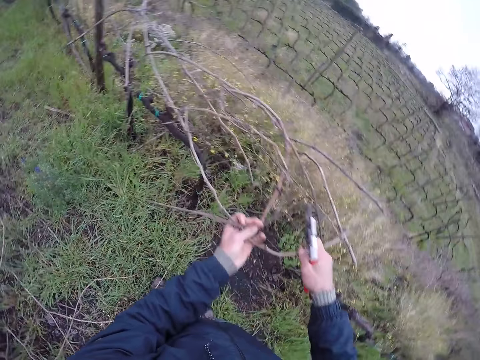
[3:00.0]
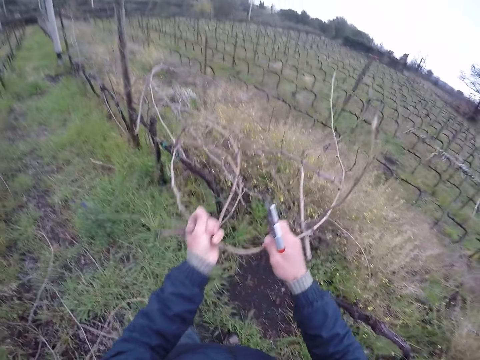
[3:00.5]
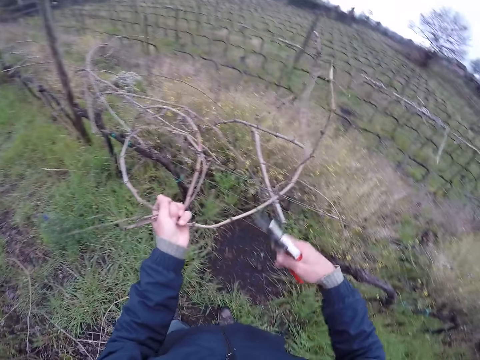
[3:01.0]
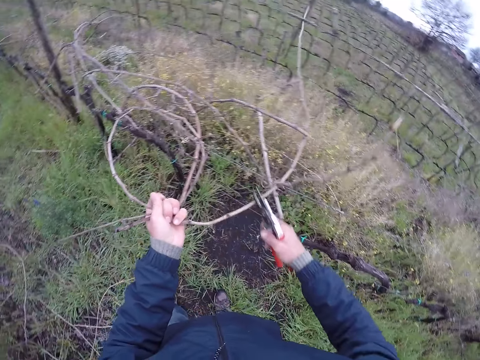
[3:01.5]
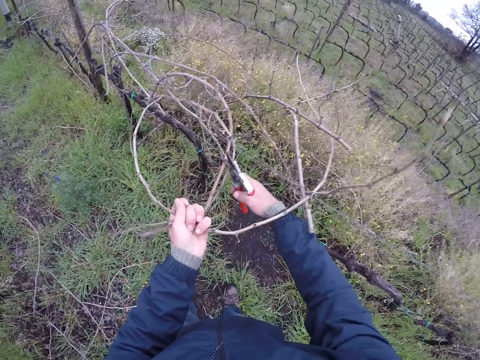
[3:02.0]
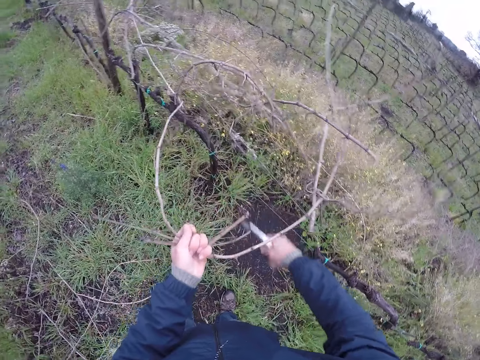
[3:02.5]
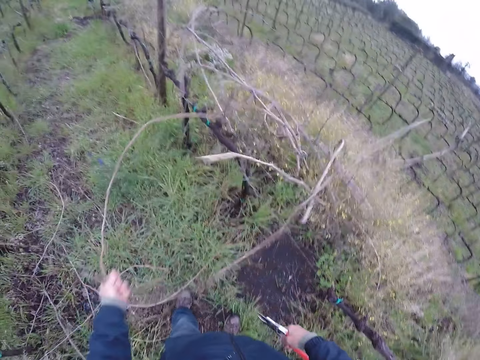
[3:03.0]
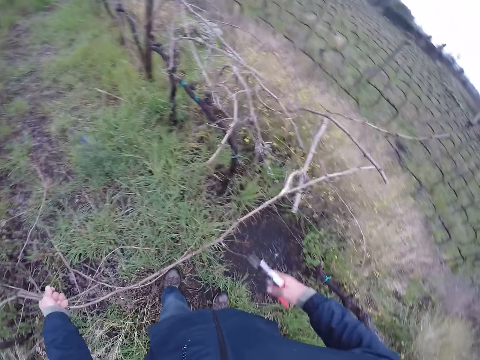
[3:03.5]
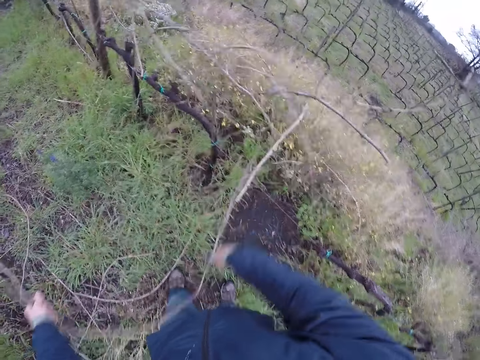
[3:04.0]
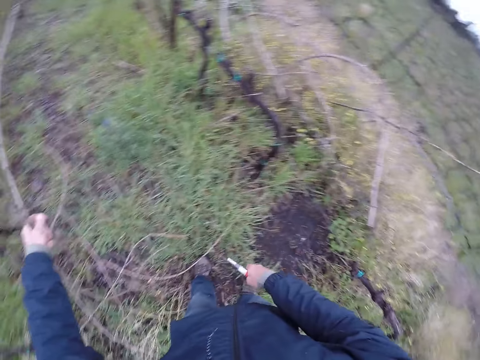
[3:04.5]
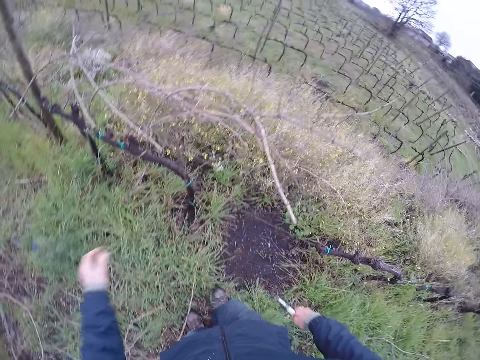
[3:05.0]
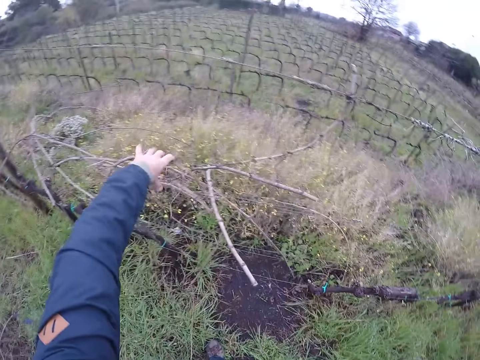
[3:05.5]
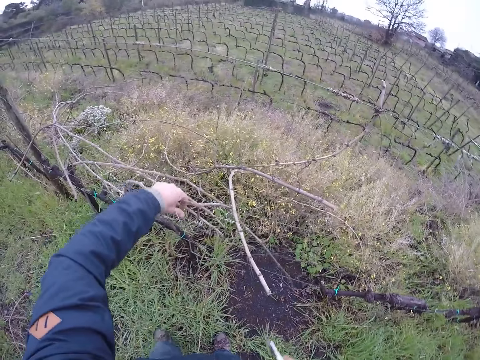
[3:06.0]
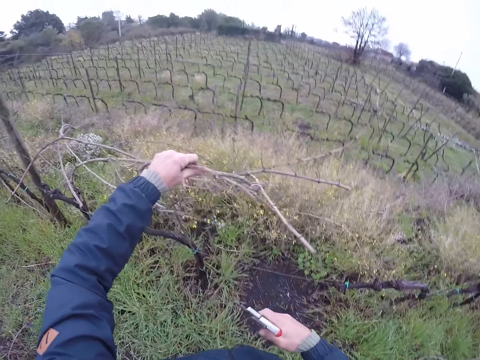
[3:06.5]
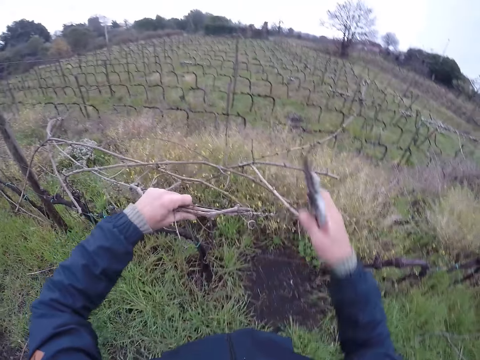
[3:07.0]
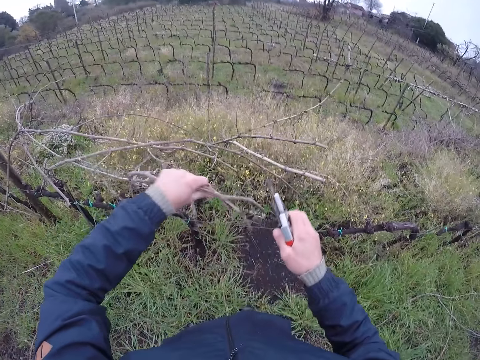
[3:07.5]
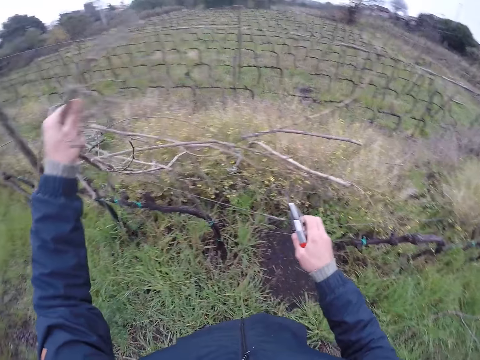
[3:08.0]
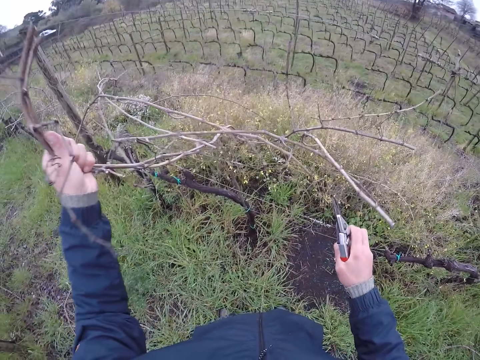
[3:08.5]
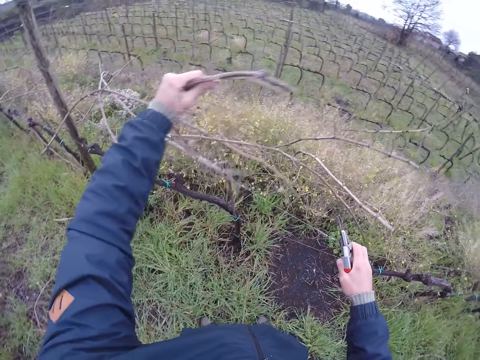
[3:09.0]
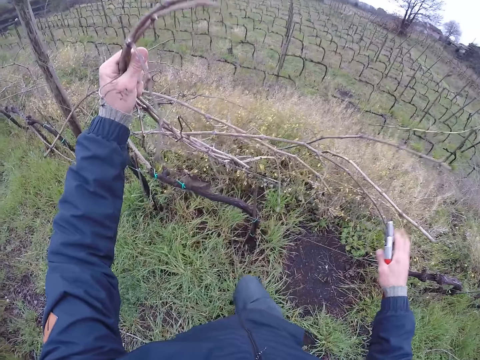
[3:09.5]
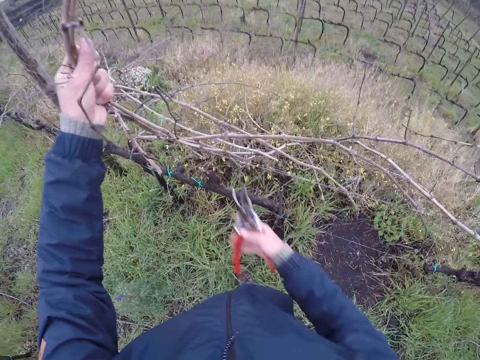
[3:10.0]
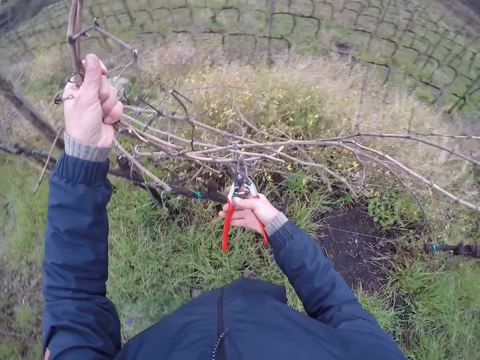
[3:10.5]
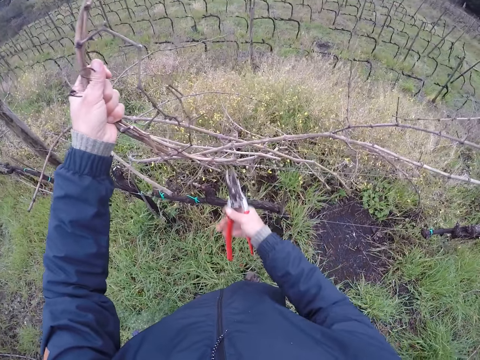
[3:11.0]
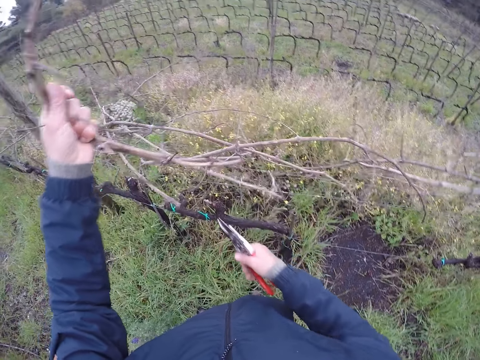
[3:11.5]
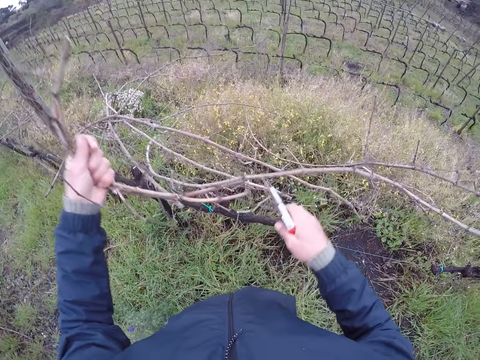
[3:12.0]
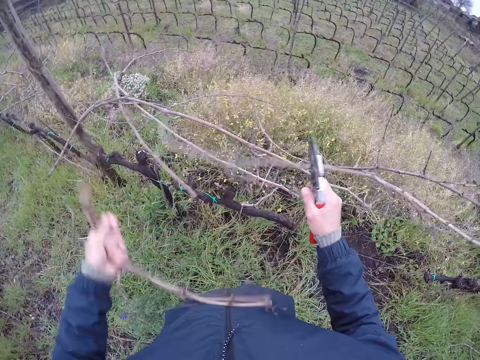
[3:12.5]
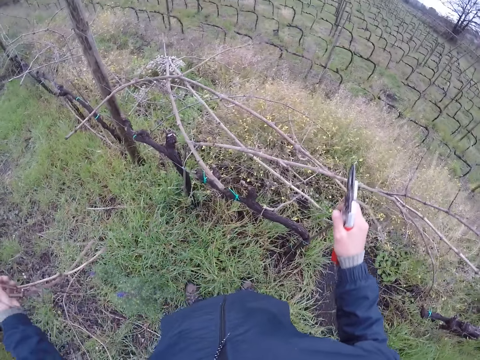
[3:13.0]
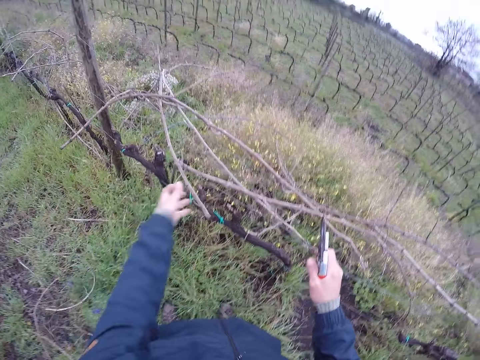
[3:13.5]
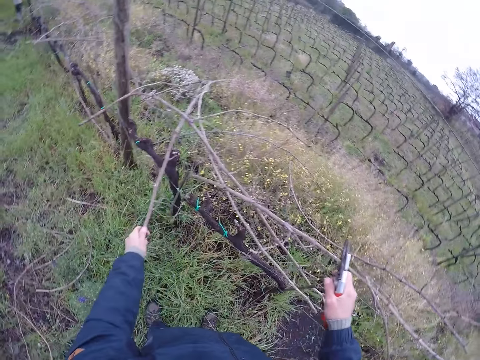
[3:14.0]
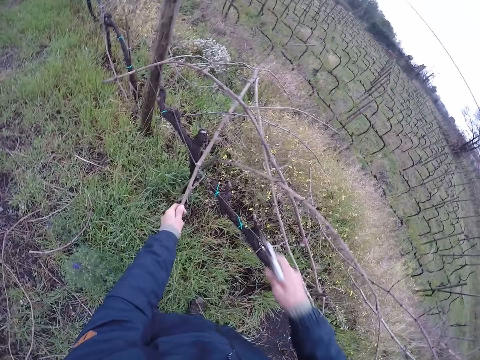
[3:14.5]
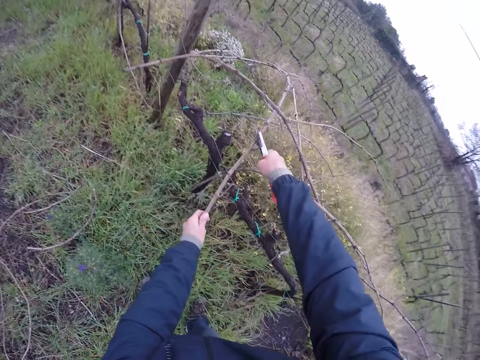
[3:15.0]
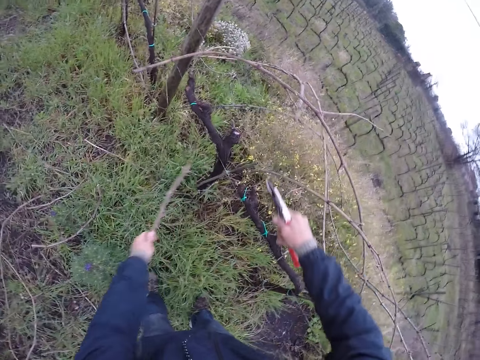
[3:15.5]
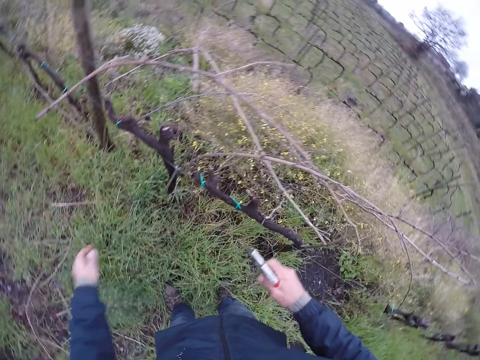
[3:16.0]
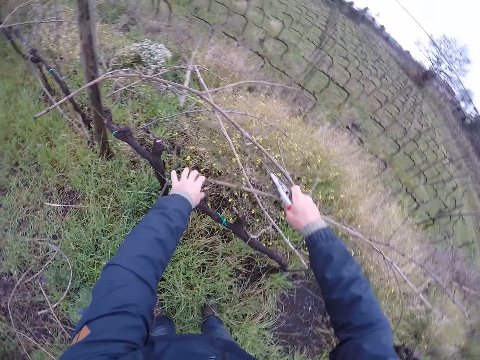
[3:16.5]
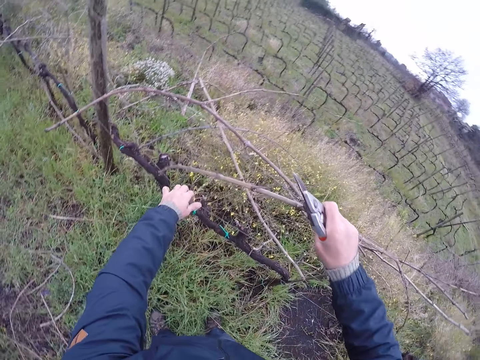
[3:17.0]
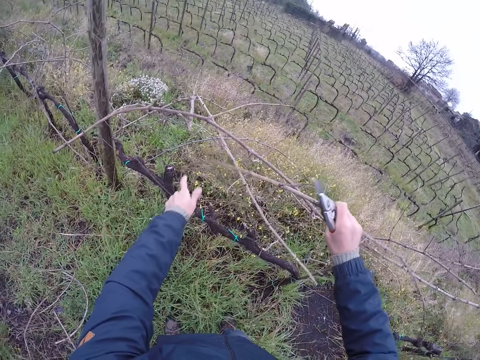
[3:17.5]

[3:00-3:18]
The camera wearer cuts the stick on the barbed wire with the side cutter in his right hand. He pulls the stick from the barbed wire with both hands. He pulls the stick from the barbed wire with the side cutter in his right hand. He drops the stick on the ground with his left hand. He picks up some sticks or branches from the barbed wire with his left hand. He holds the branches. He pulls the barbed wire with his right hand. He pulls the branches. He cuts the sticks on the barbed wire with the side cutter in his right hand. He pulls the barbed wire with his right hand. He drops the sticks on the ground with his left hand. He holds a stick on the barbed wire with his left hand. He pulls the branch. He cuts the stick on the barbed wire with the side cutter in his right hand. He drops the stick on the ground with his left hand. He picks up a stick from the barbed wire with his right hand and pulls the barbed wire with his left hand.

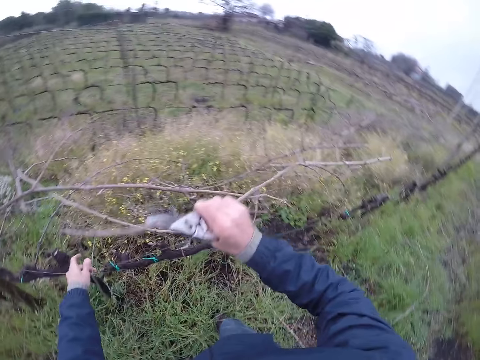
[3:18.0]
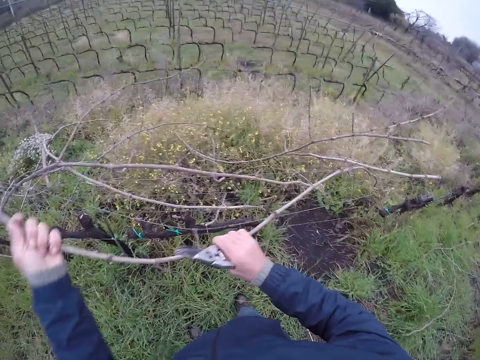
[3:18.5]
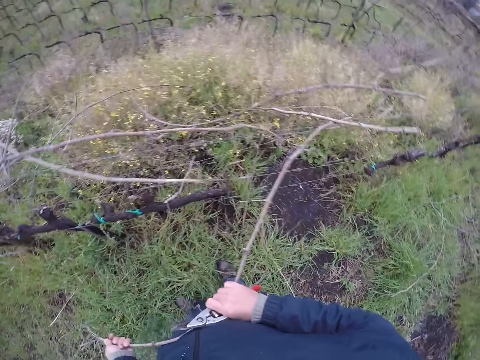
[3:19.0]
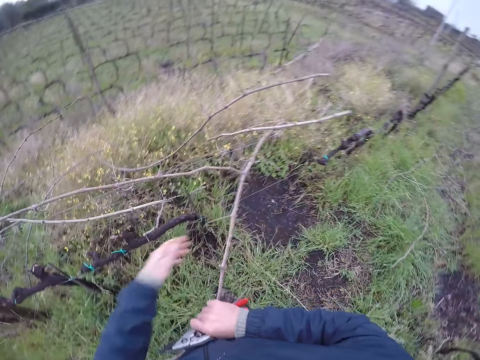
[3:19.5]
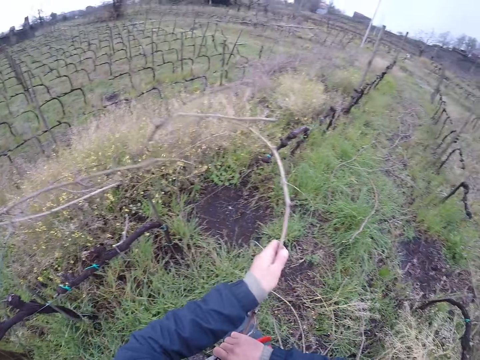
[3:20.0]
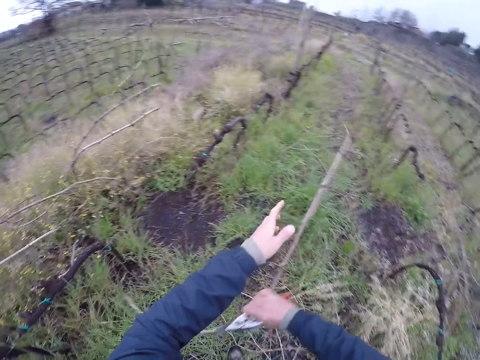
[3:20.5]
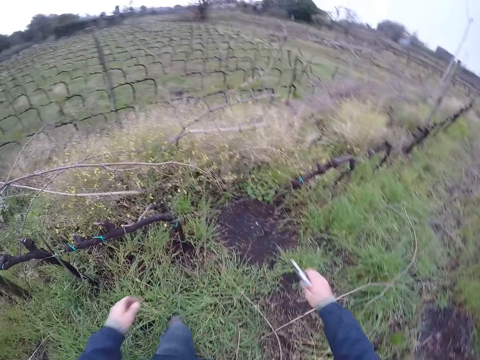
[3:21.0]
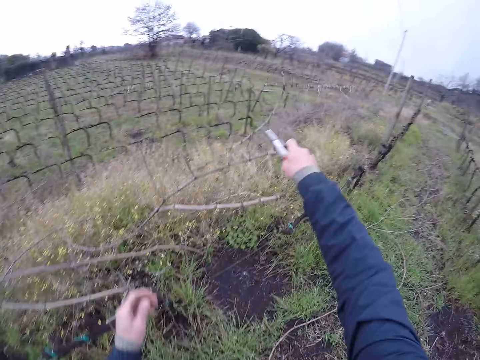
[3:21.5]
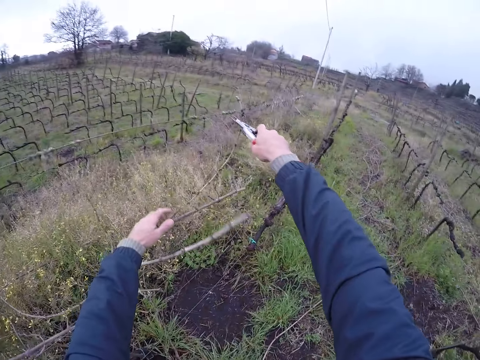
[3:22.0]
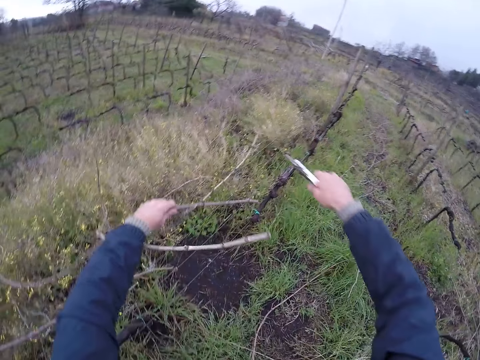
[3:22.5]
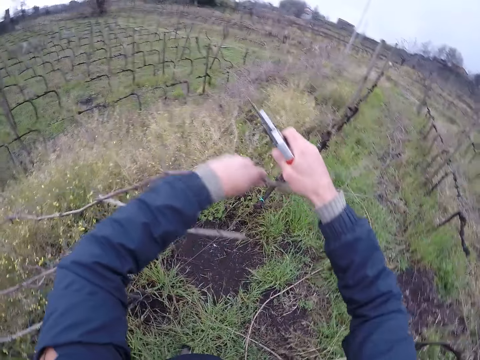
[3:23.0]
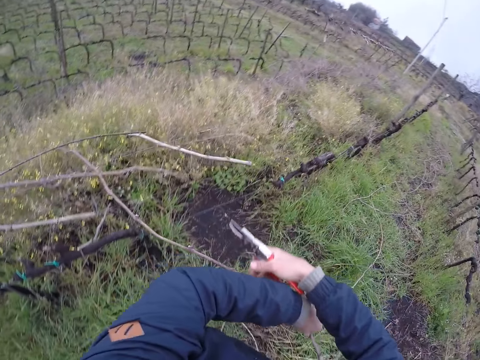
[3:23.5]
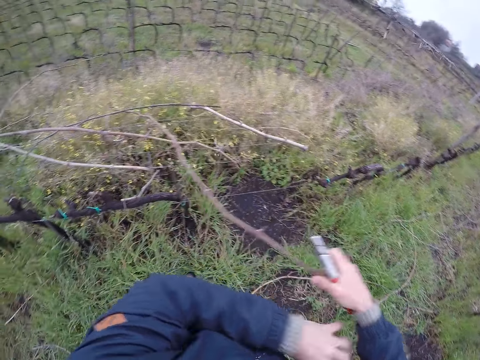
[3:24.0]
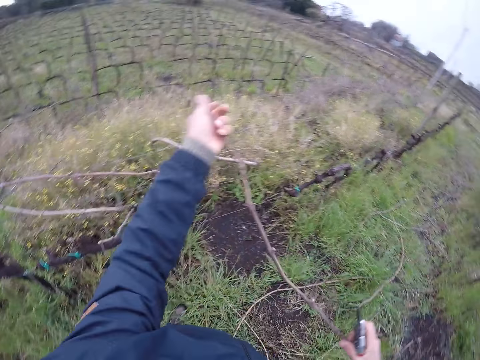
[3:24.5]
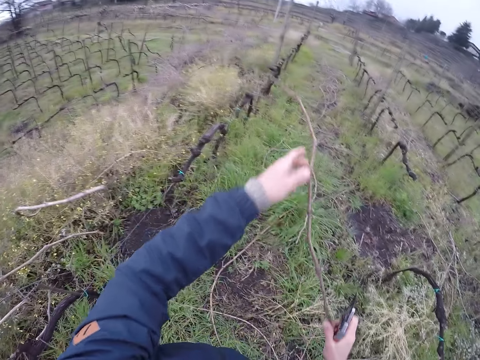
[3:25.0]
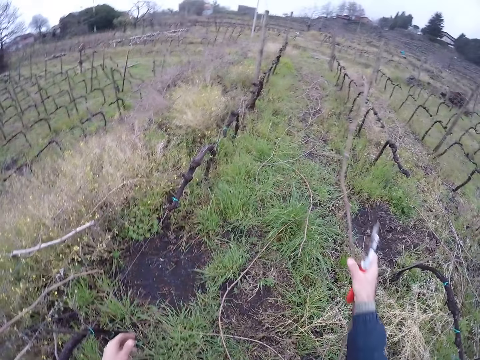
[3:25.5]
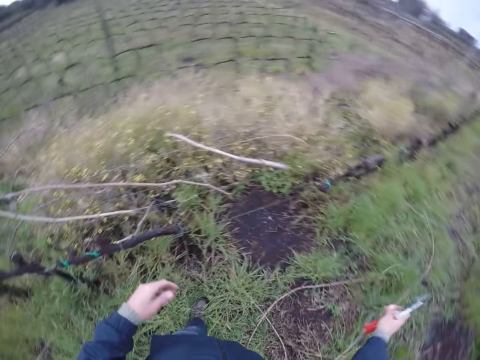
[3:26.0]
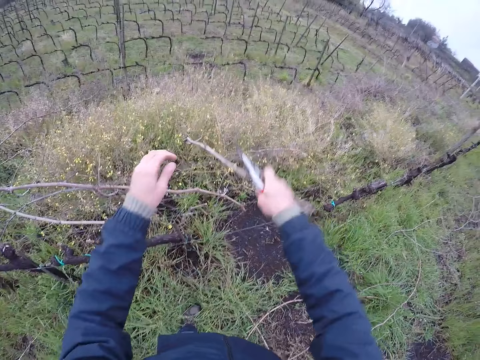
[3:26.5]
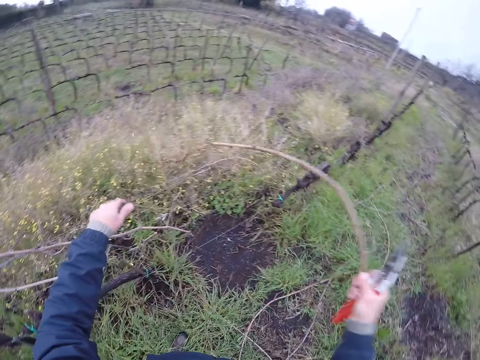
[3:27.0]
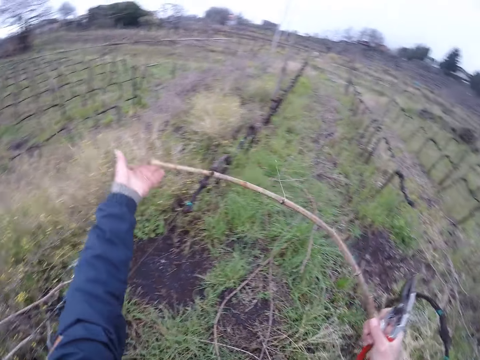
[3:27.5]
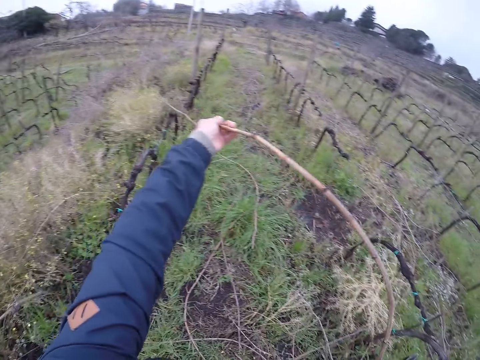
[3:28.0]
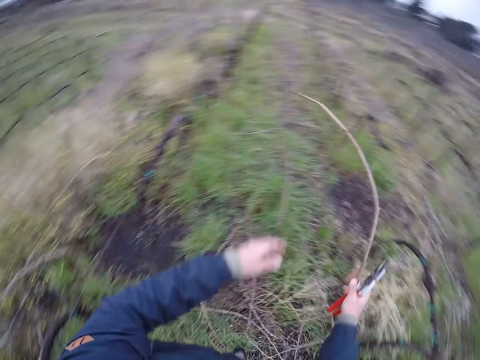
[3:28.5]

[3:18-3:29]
The camera wearer pulls the stick from the barbed wire with both hands. He drops the stick on the ground with his right hand. He holds a stick on the barbed wire with his left hand and cuts the stick on the barbed wire with the side cutter in his right hand. He pulls the branches. He picks the stick on the barbed wire with both hands. He drops the stick on the ground with his right hand. He picks up a stick from the barbed wire with his right hand and places his left hand on the barbed wire. He pulls the branch. He holds the stick on the barbed wire with his left hand.
